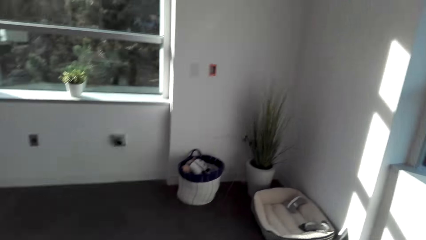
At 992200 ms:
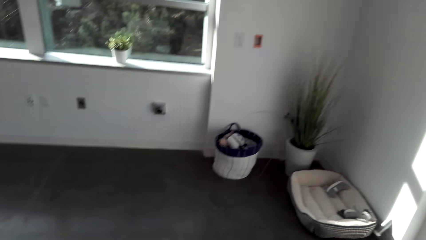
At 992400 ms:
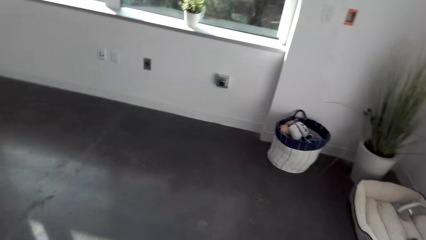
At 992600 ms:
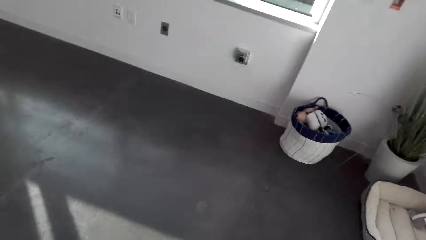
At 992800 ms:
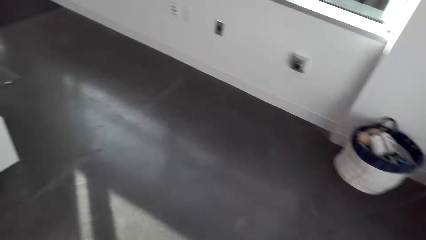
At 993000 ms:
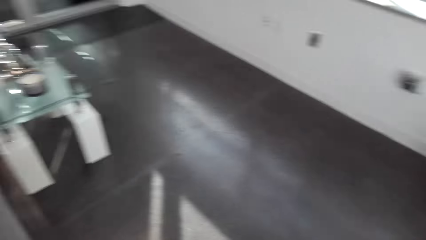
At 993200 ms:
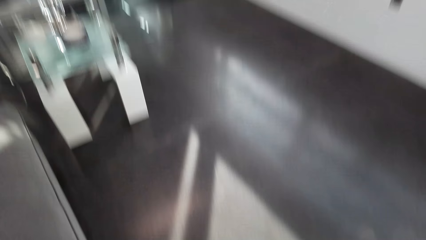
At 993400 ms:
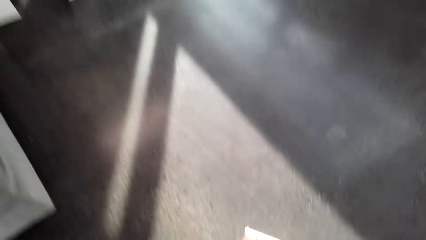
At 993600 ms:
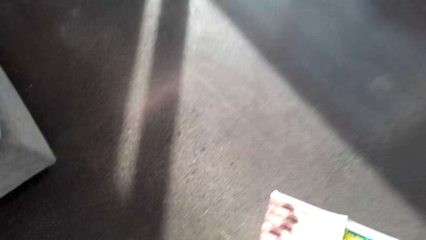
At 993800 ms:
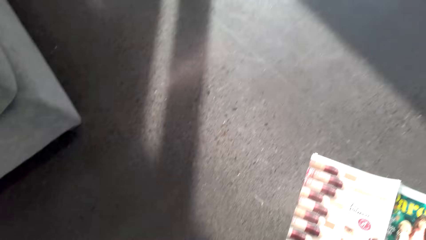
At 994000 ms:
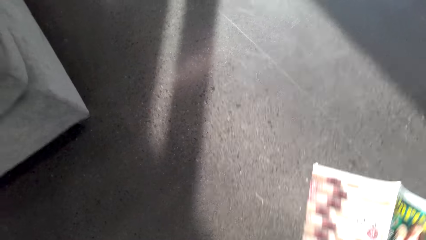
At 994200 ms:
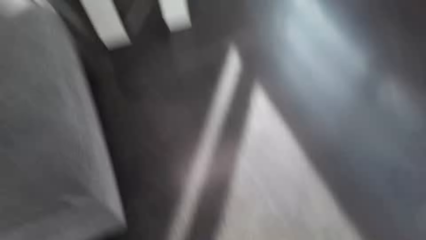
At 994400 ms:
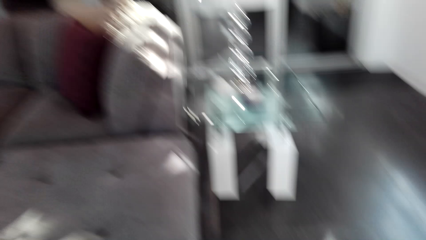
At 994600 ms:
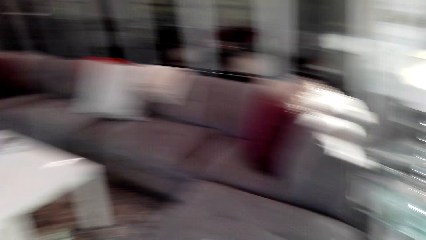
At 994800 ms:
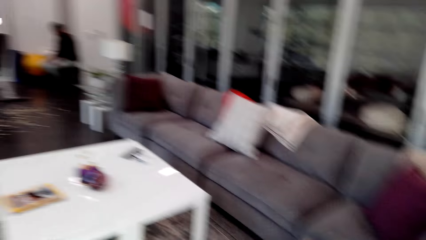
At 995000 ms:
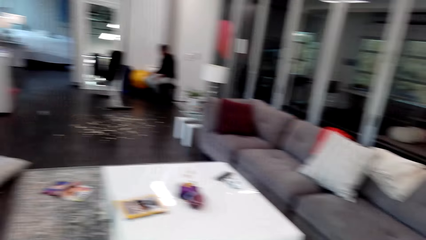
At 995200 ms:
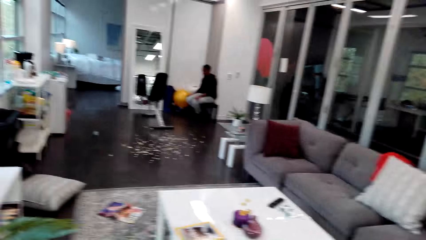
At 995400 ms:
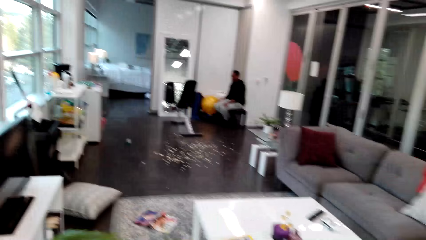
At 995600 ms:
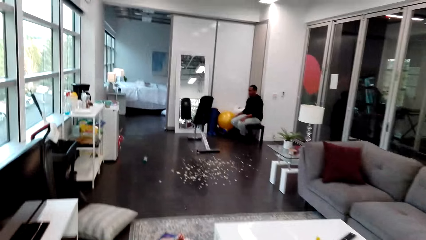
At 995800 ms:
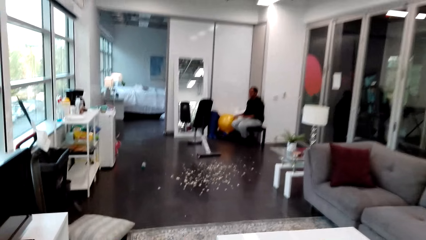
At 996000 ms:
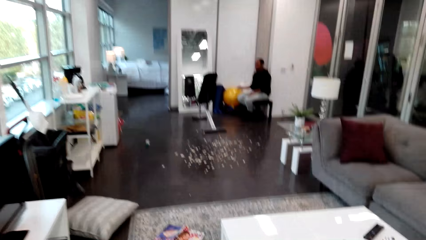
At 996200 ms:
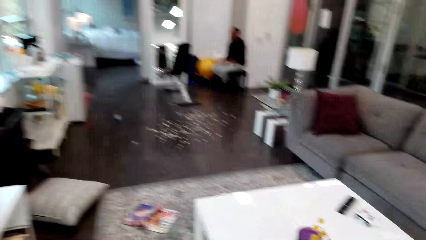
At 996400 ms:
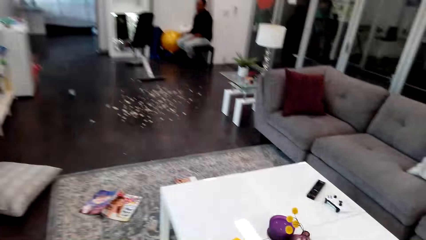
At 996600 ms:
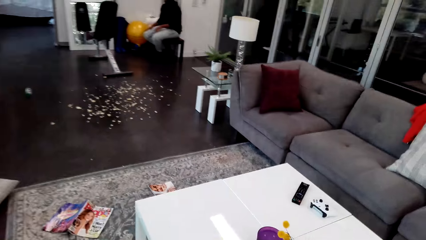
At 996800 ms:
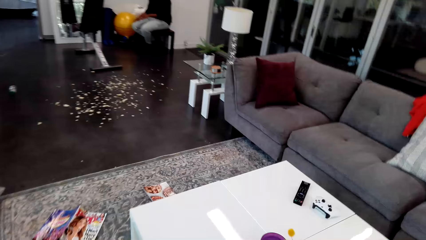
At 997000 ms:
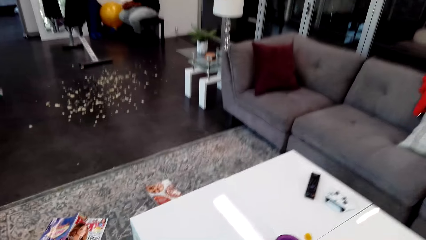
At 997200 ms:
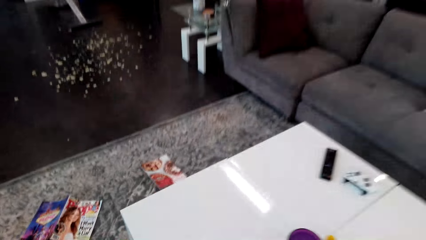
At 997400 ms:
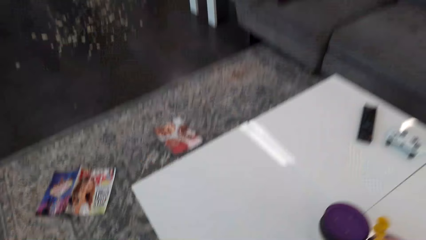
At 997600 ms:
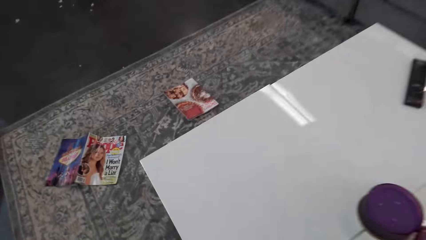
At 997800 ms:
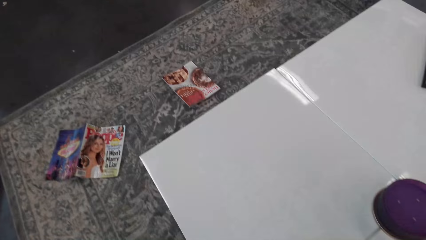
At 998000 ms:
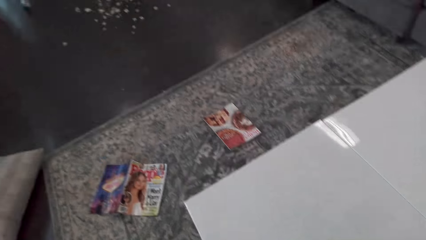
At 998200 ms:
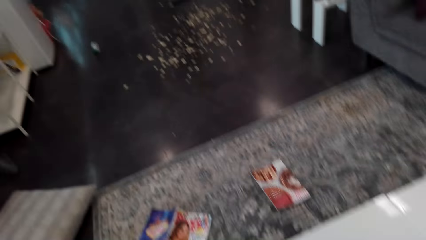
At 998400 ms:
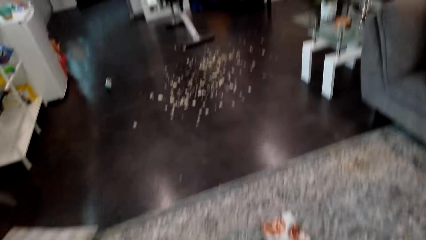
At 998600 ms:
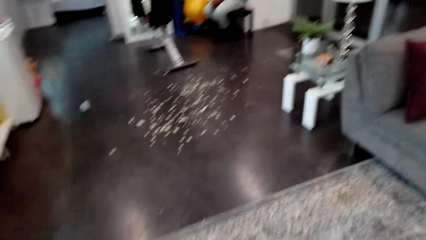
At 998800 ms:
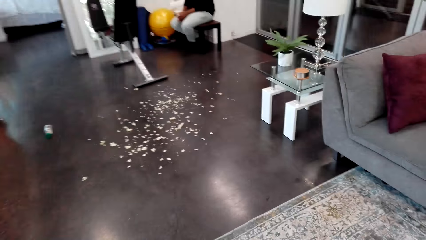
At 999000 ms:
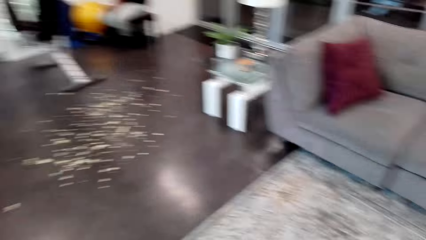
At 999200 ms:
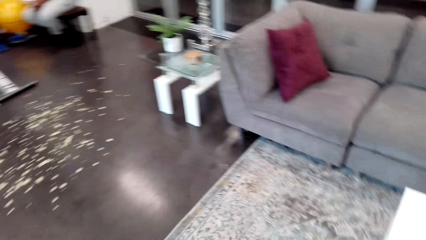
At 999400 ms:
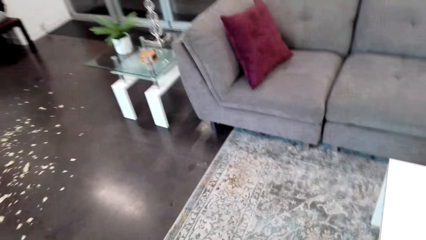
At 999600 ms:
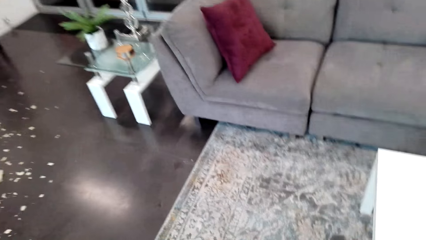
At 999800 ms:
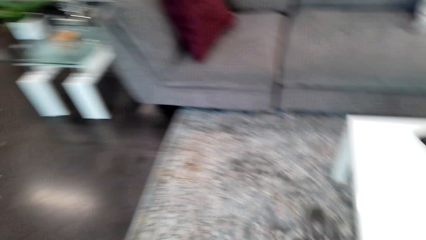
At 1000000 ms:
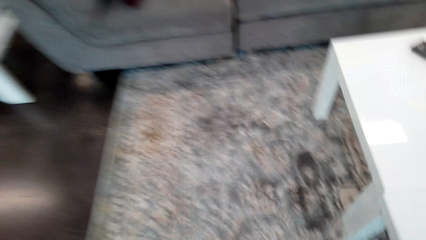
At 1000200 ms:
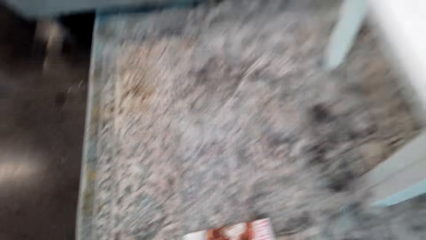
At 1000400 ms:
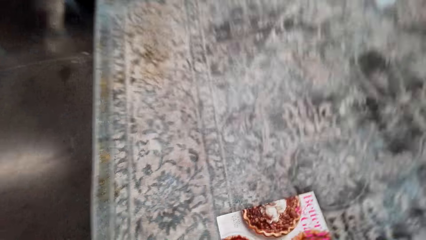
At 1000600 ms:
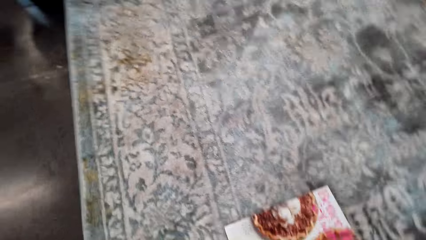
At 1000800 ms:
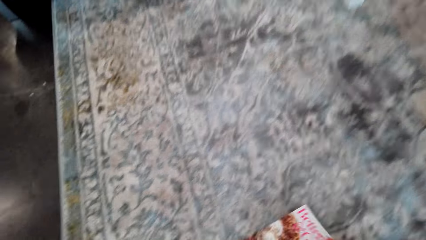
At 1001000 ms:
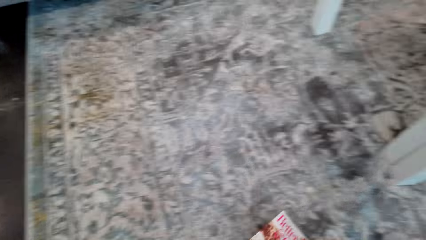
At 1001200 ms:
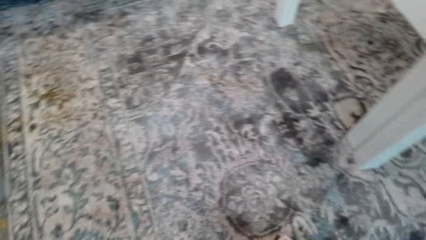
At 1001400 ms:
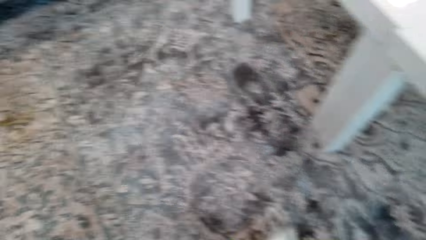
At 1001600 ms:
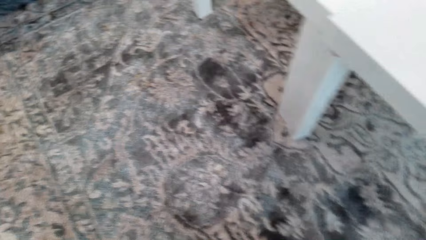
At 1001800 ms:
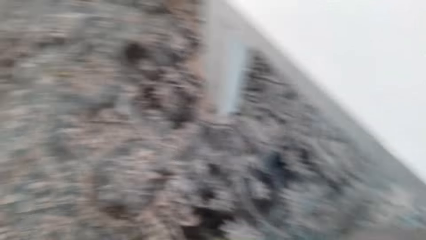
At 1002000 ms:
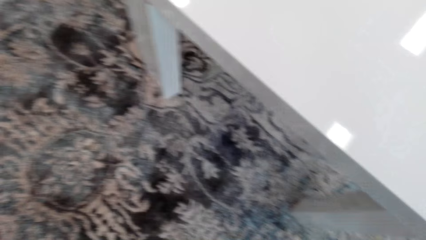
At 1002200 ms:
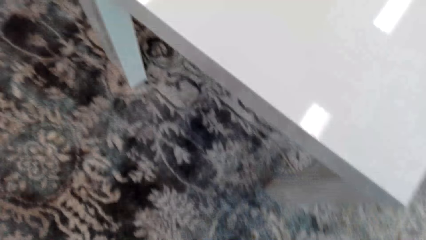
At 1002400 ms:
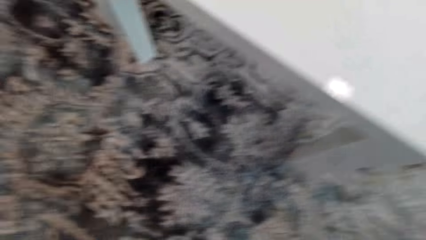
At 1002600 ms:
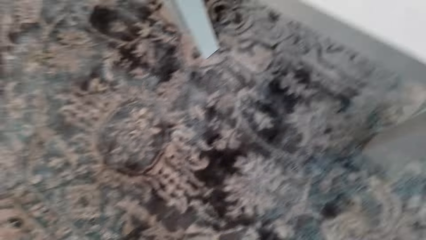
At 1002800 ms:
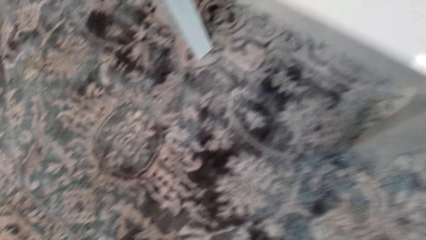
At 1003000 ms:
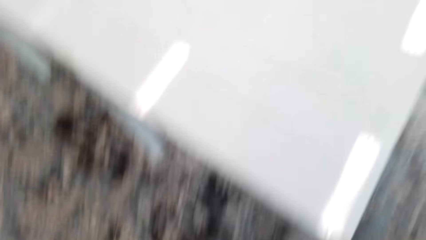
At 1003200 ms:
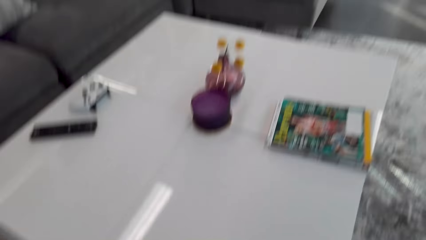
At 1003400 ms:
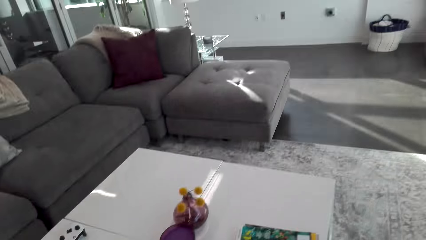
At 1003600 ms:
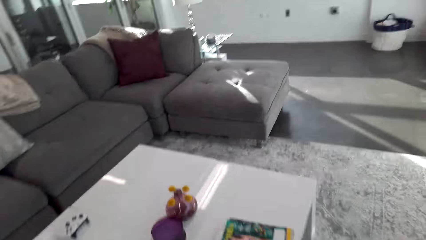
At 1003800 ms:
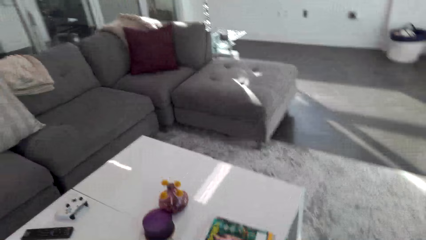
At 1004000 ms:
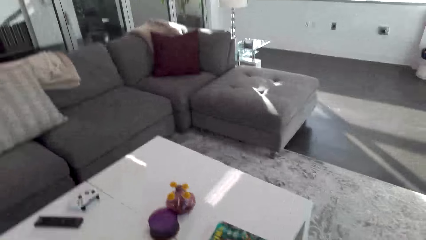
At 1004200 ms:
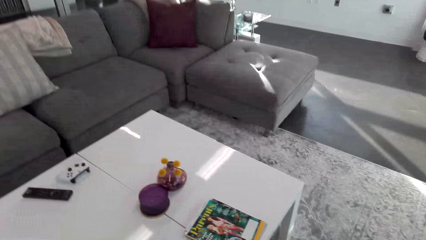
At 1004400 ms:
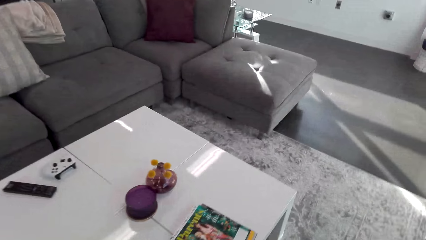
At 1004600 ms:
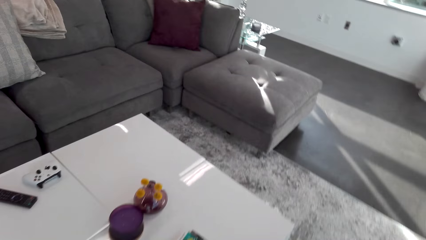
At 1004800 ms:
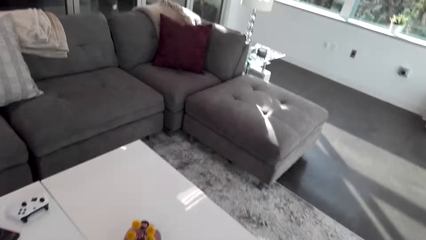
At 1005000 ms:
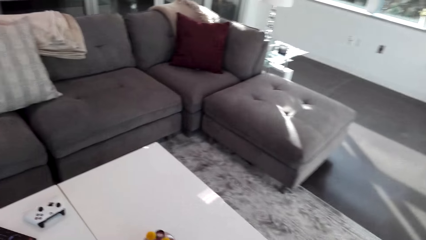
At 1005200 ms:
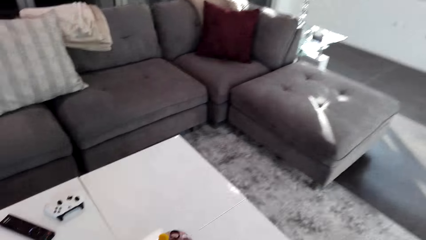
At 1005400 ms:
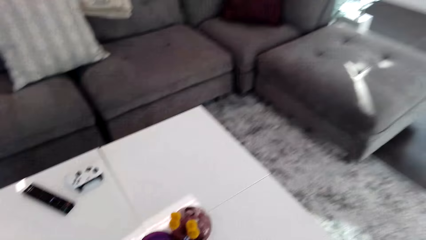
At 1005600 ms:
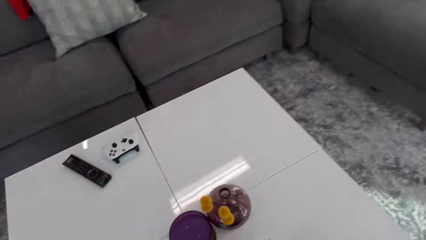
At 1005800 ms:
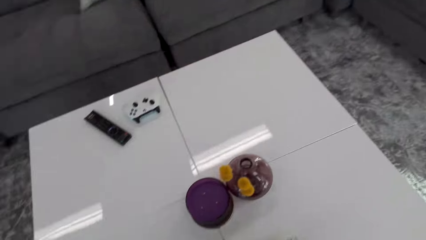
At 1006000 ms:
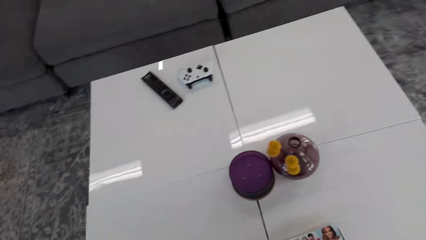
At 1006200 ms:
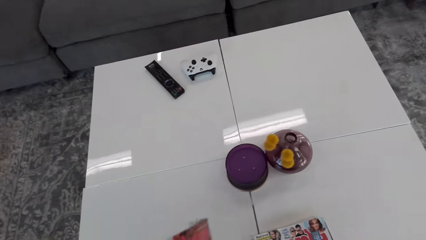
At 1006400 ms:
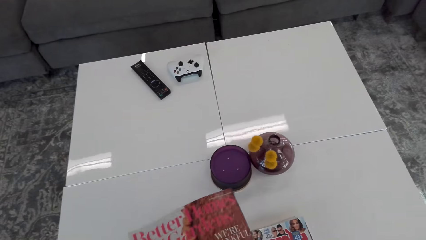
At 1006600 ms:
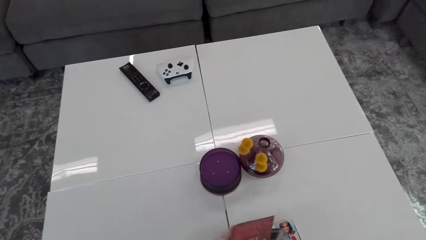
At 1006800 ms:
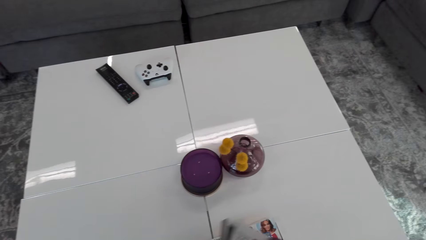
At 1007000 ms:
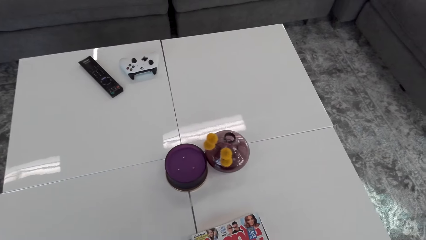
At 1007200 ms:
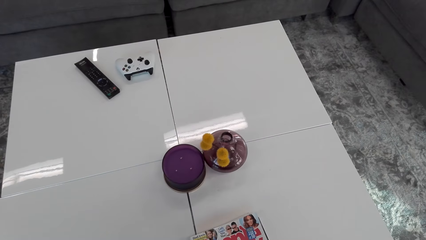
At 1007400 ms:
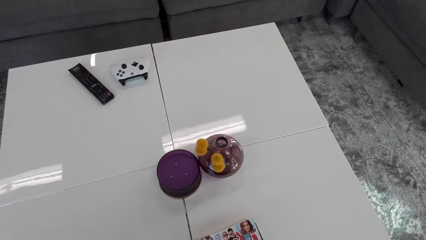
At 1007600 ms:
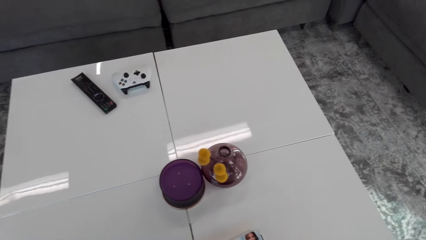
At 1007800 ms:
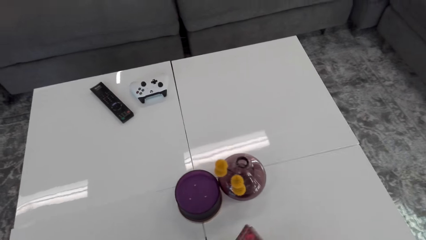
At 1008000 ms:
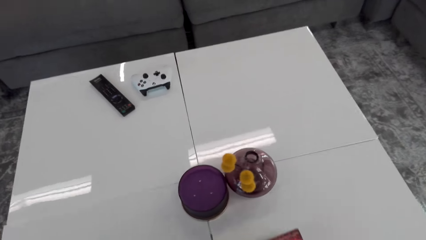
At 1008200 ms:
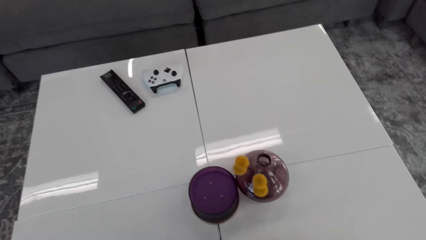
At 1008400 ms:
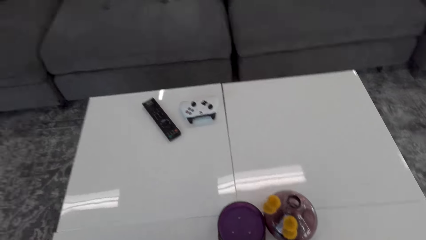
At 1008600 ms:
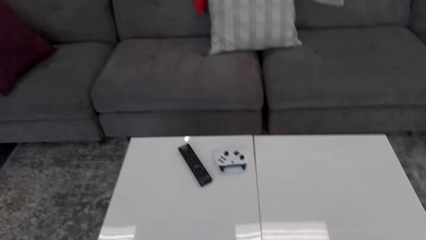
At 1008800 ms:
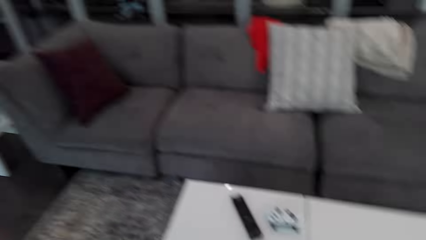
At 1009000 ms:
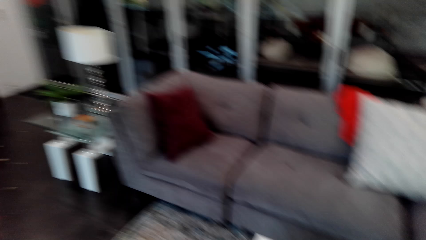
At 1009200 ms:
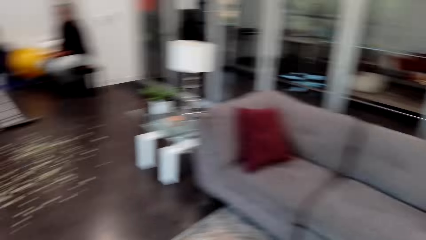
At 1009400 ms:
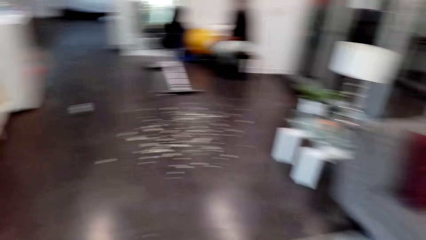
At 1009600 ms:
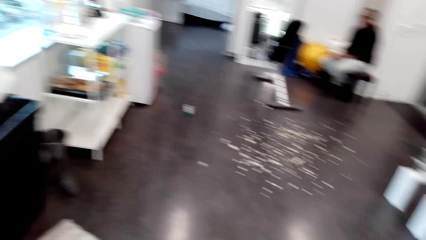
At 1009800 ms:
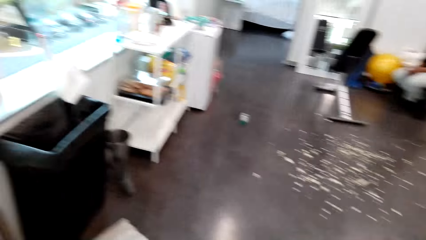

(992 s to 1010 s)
The camera wearer picks up a magazine. They walk around. They pick up the magazine. They put the magazine on the bed.
